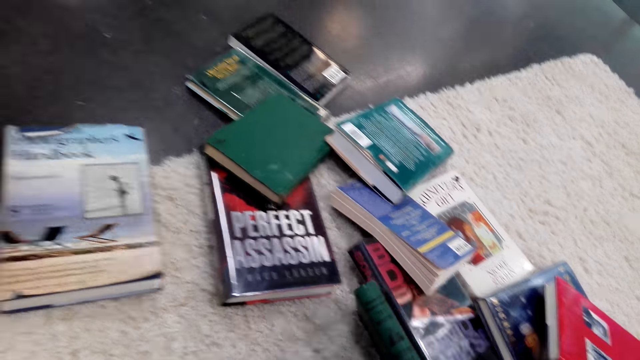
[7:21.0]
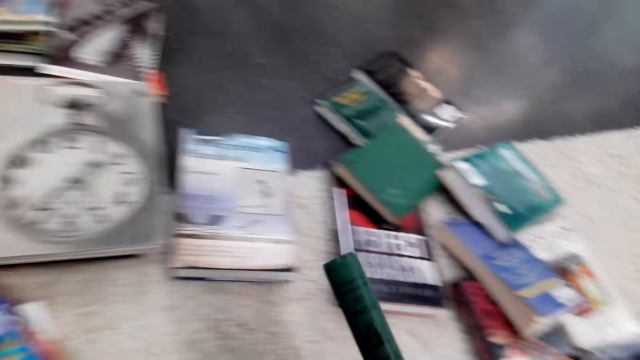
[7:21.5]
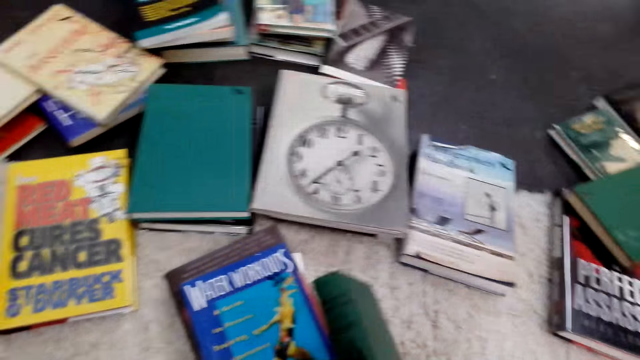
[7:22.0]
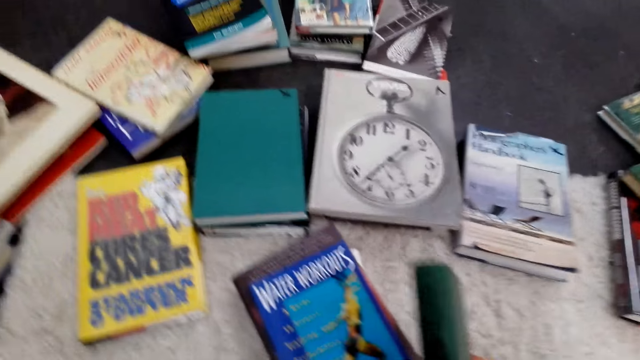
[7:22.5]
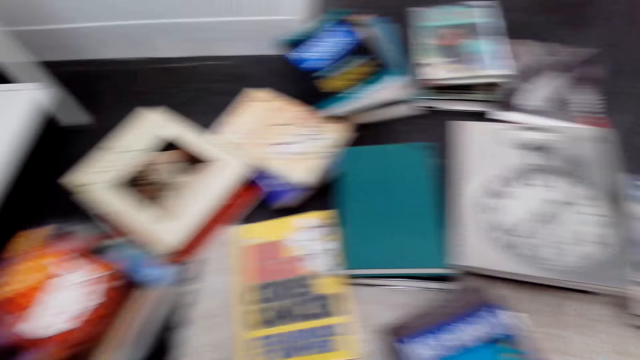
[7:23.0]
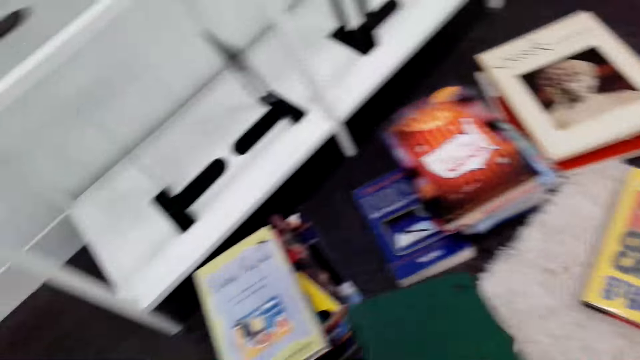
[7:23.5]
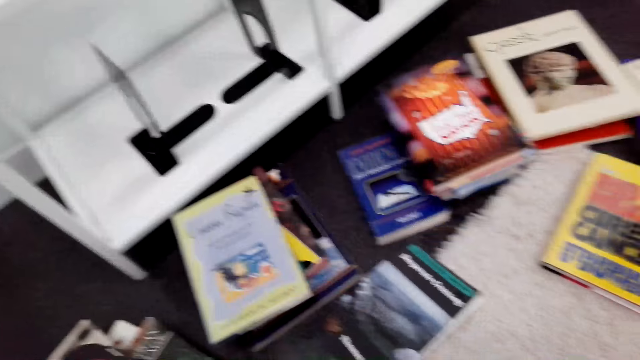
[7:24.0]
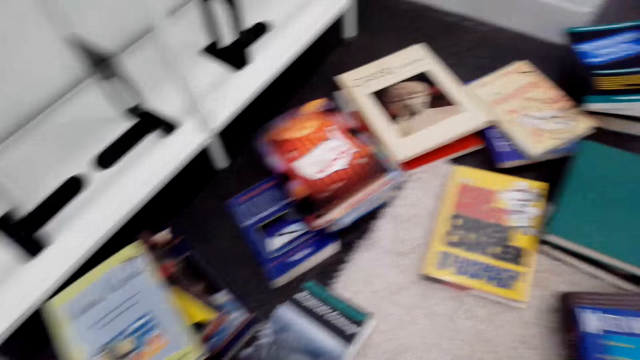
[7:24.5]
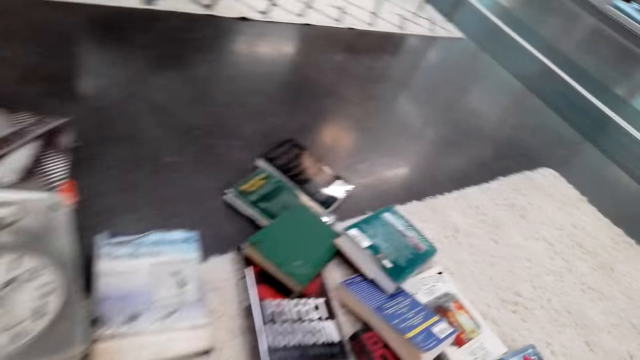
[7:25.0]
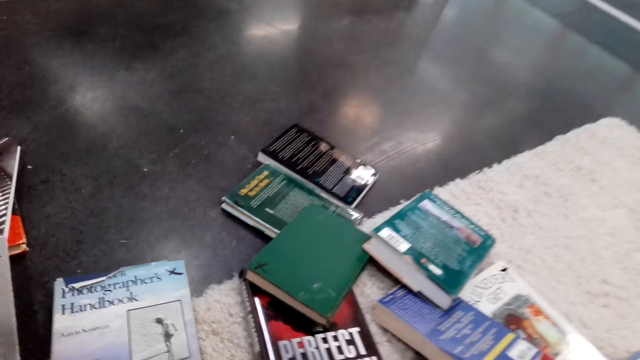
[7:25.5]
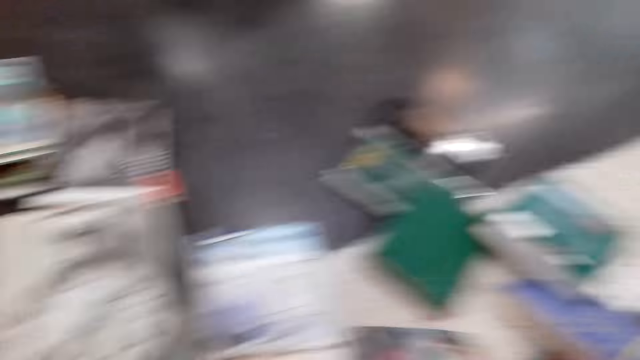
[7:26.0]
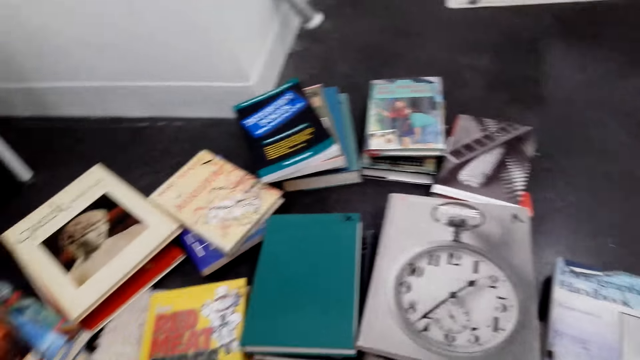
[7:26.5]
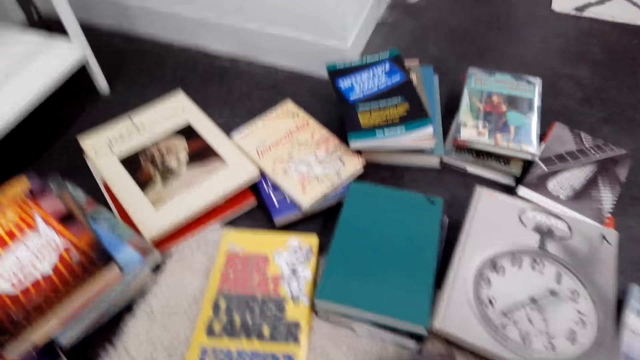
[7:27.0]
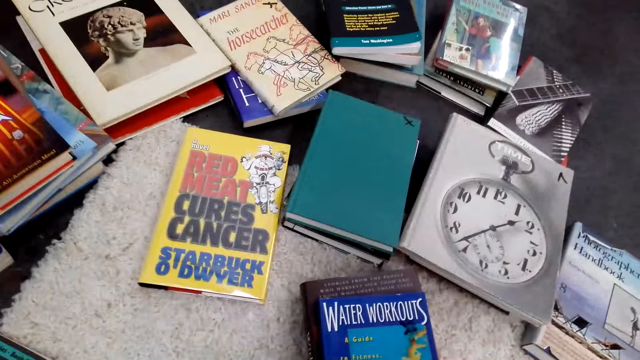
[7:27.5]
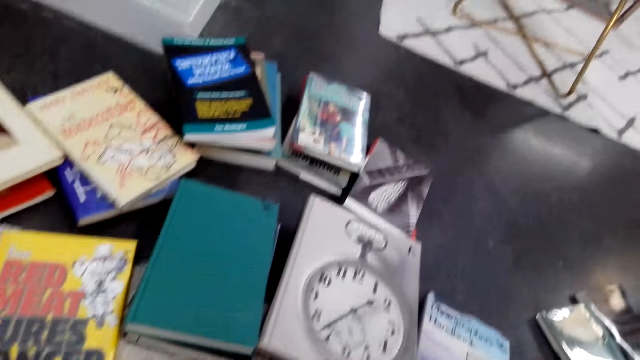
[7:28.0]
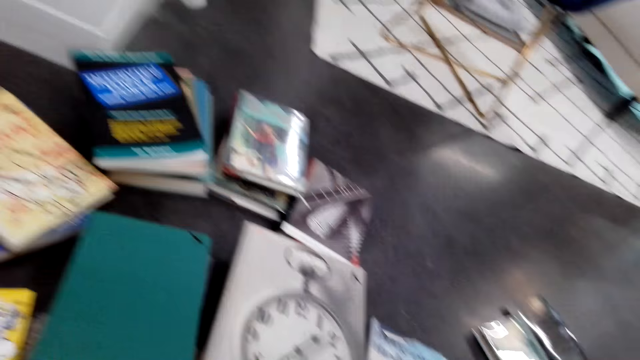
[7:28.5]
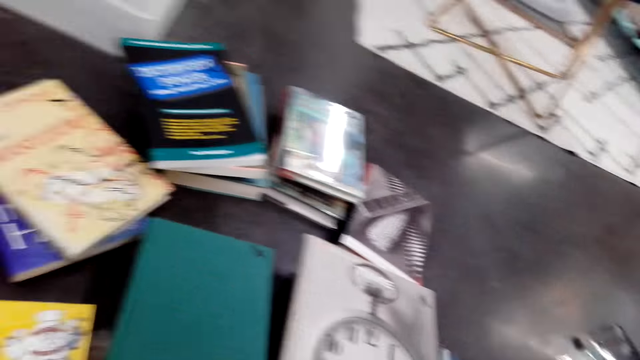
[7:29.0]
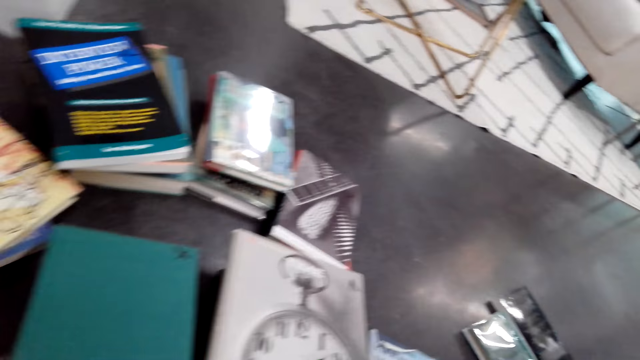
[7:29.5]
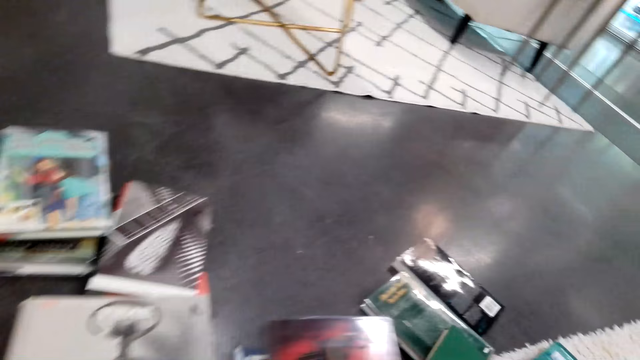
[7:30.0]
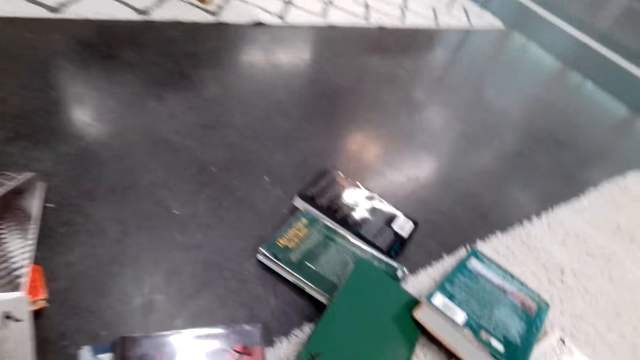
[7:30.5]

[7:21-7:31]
The camera wearer looks at the book. They pick up a book on the floor. They look around. They pick up a book on the floor. They look around. They look around the books. They put the book on top of another.

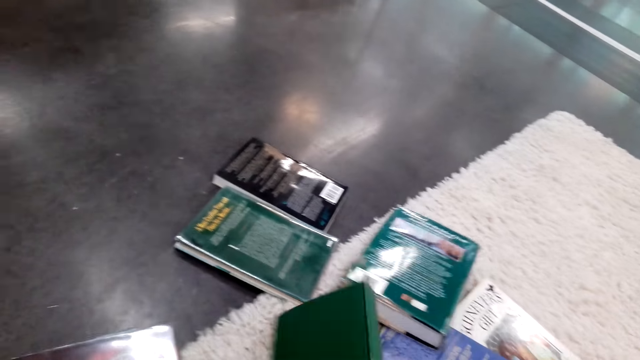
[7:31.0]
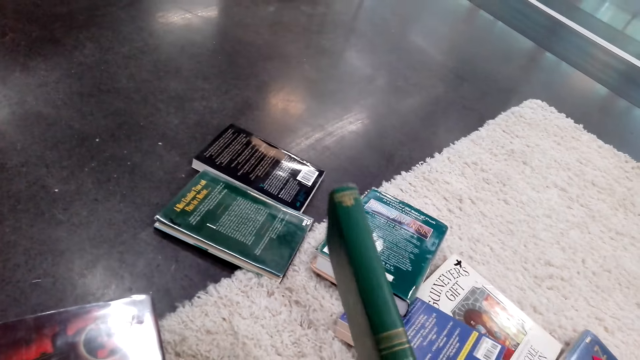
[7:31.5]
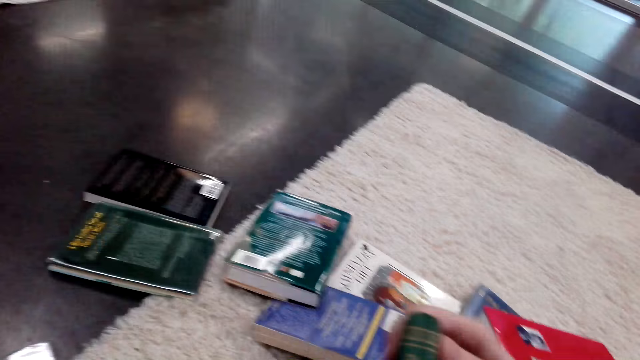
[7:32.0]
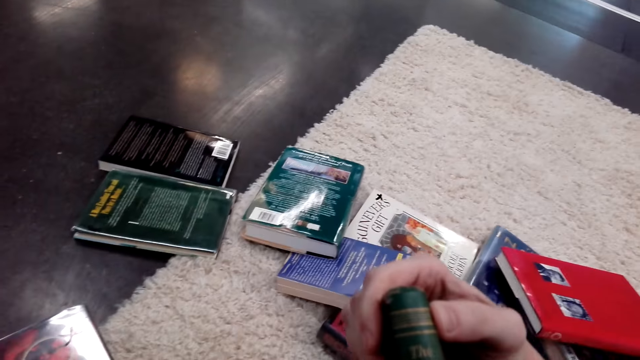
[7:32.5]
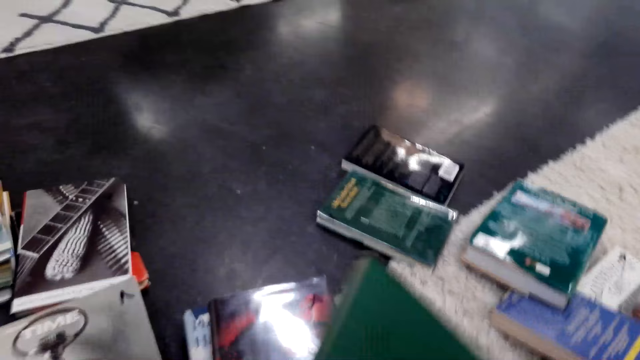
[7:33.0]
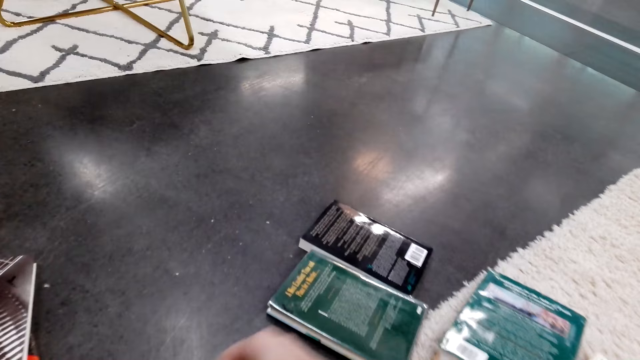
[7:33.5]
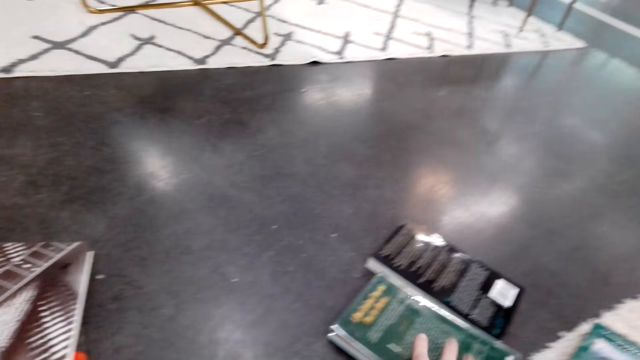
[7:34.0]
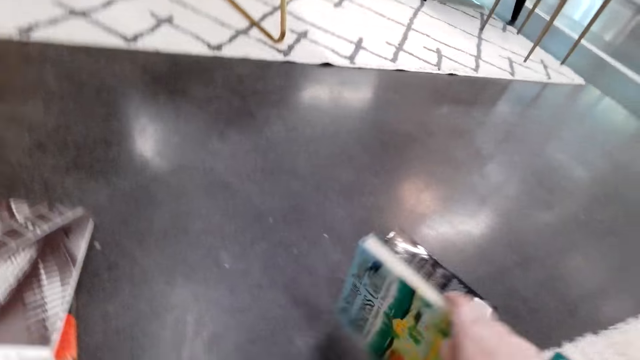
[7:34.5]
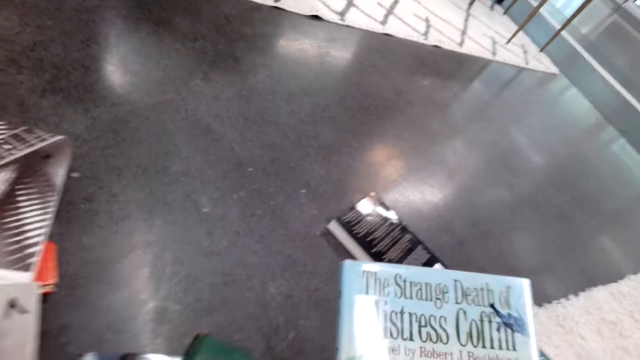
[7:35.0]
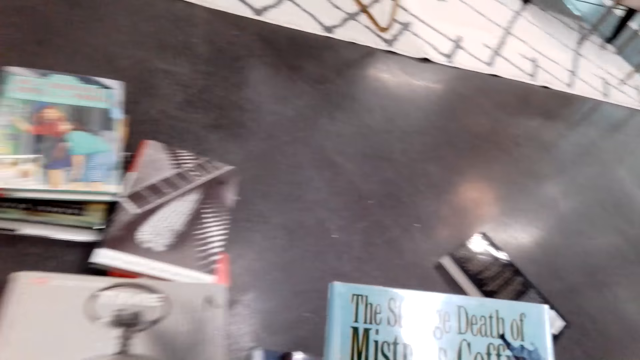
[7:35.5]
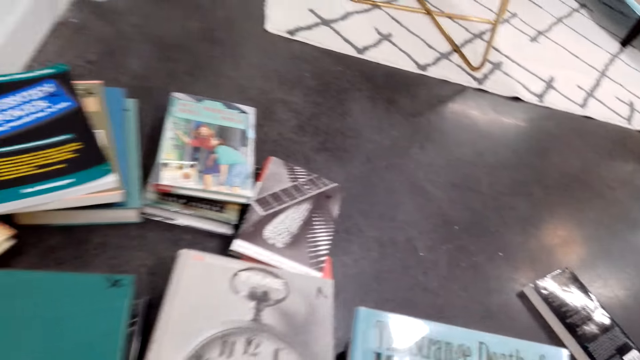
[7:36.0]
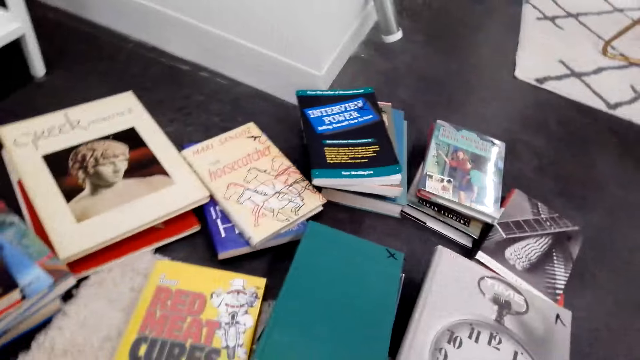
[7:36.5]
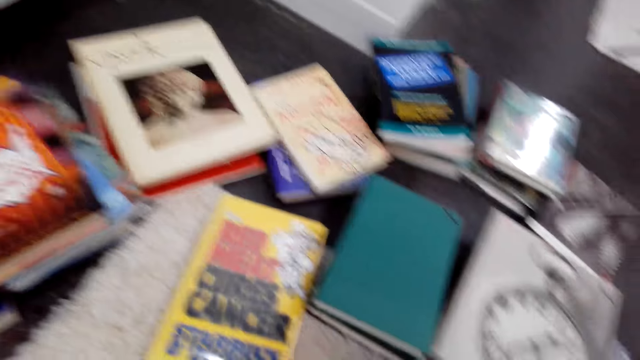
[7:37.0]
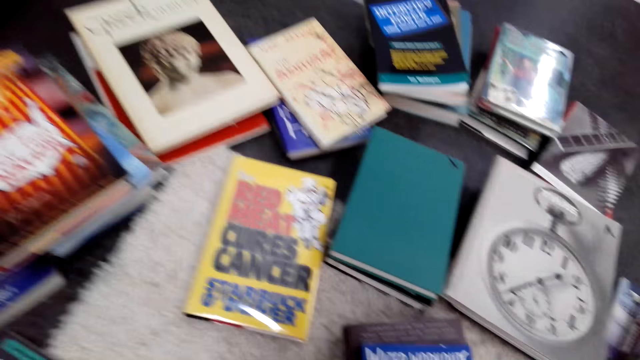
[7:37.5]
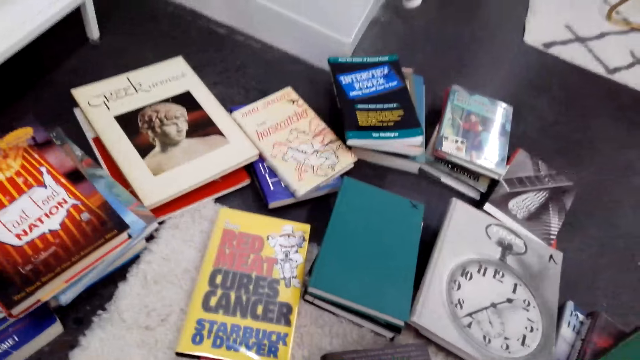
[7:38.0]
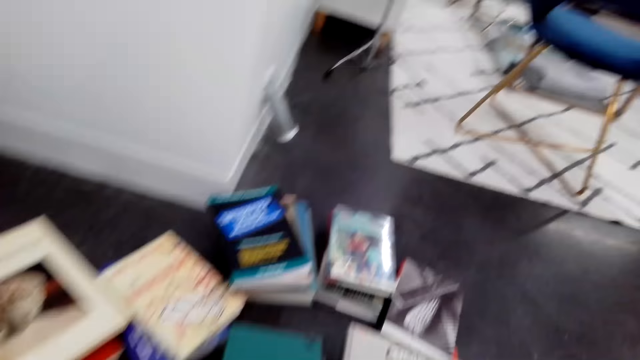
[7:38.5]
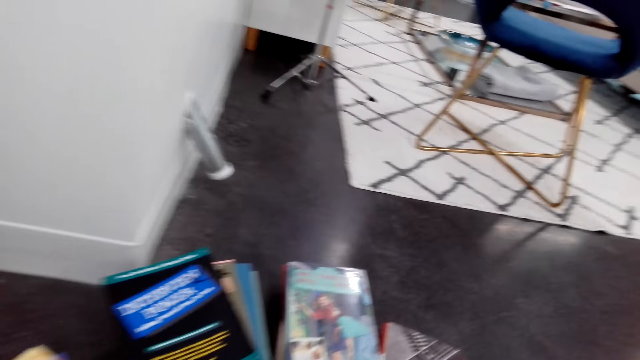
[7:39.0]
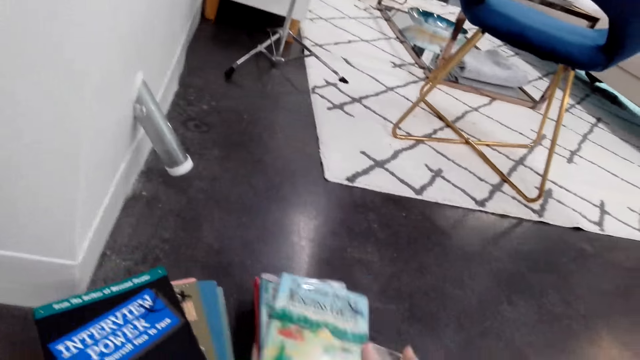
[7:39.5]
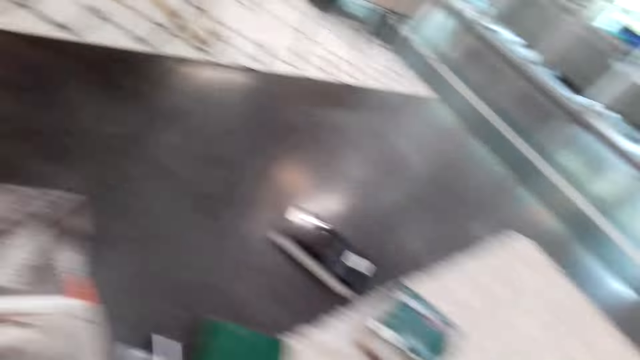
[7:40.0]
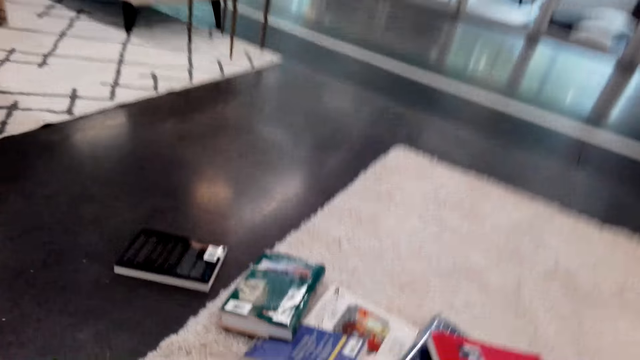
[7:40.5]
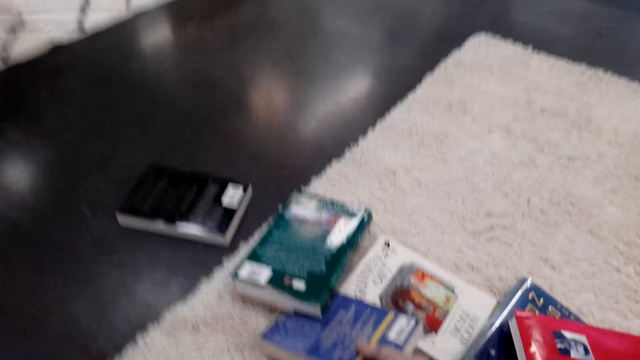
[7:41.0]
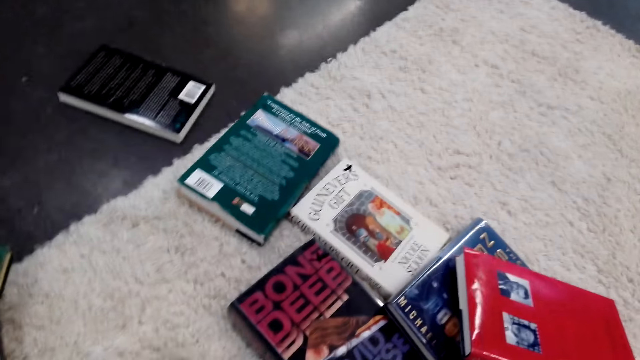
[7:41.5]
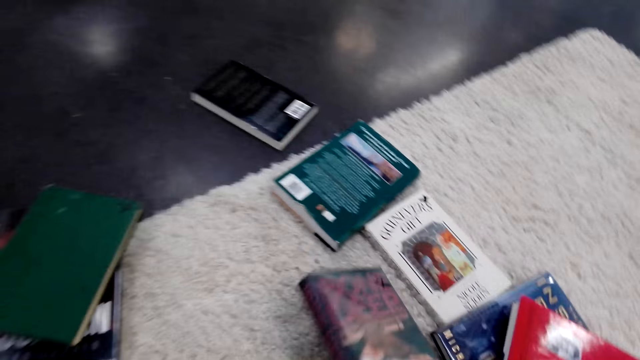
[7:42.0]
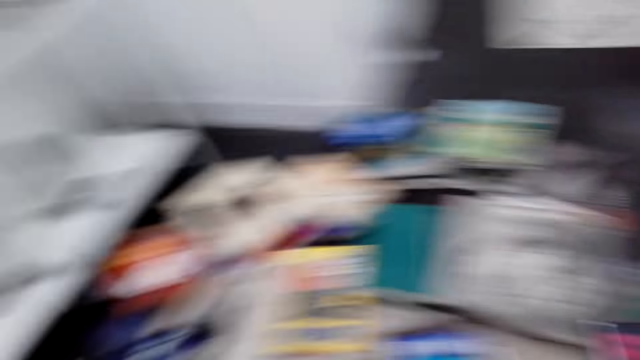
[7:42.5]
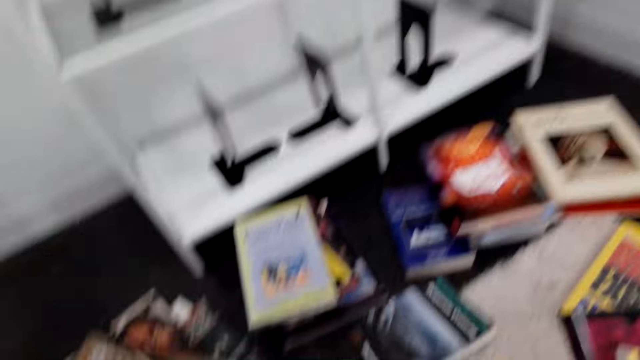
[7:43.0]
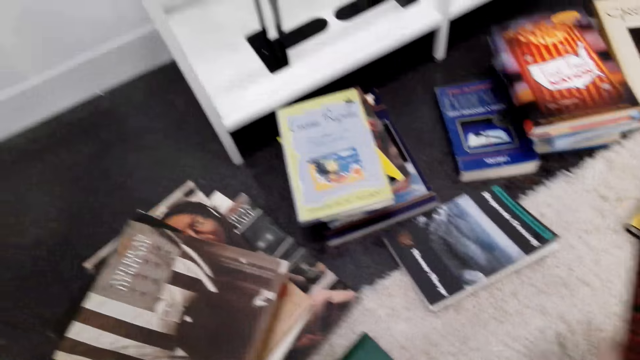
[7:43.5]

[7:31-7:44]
The camera wearer picks up a book on the floor. They turn the book. They look at the book. They put the book on the floor. They pick up a book on the floor. They look at the book. They look around. They put the book on top of another on the floor. They look around. They pick up a book on the floor. They look around. They pick up a book on the floor. They look around.
